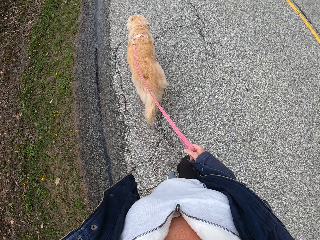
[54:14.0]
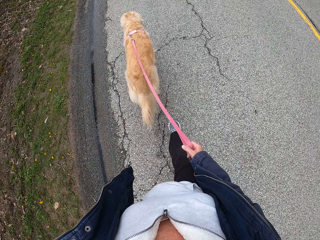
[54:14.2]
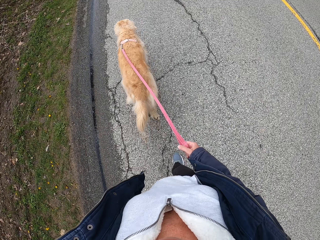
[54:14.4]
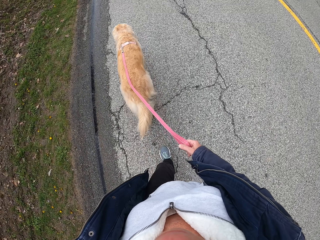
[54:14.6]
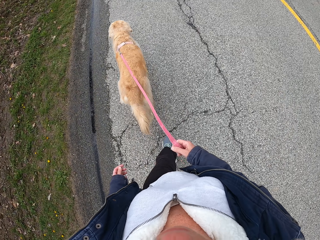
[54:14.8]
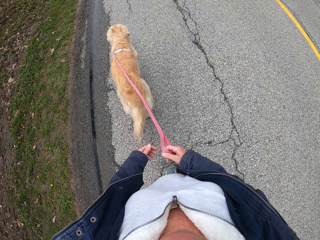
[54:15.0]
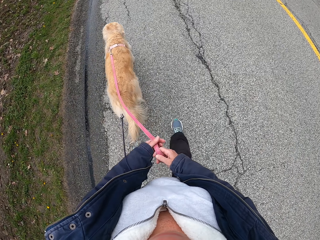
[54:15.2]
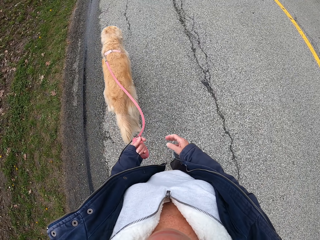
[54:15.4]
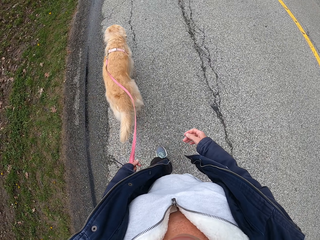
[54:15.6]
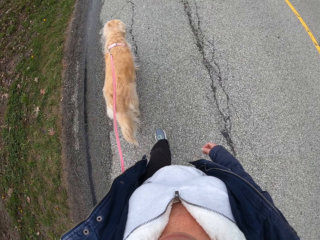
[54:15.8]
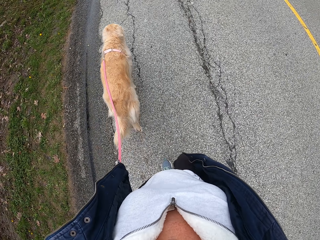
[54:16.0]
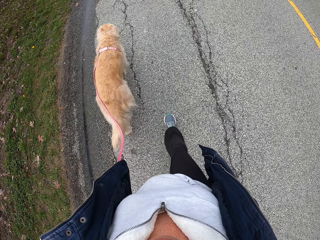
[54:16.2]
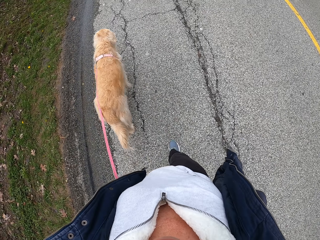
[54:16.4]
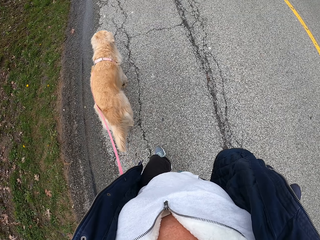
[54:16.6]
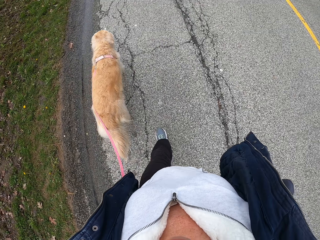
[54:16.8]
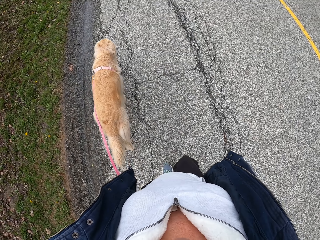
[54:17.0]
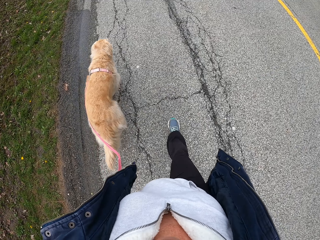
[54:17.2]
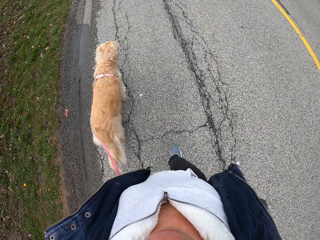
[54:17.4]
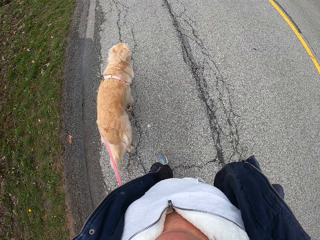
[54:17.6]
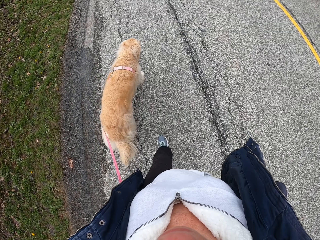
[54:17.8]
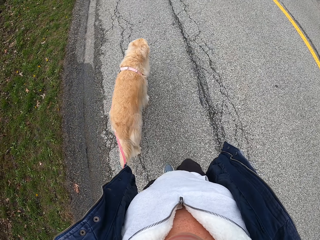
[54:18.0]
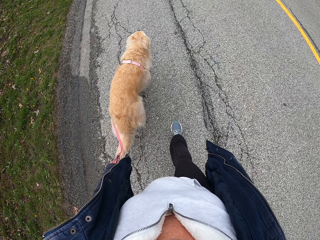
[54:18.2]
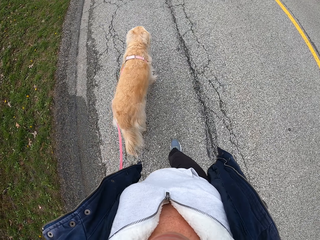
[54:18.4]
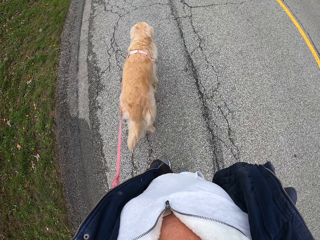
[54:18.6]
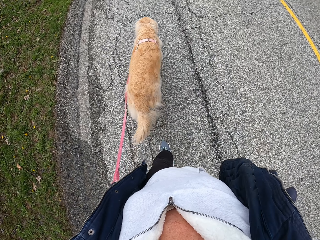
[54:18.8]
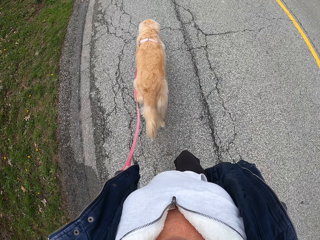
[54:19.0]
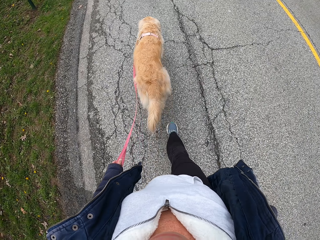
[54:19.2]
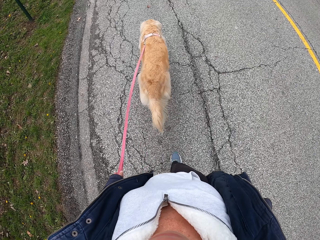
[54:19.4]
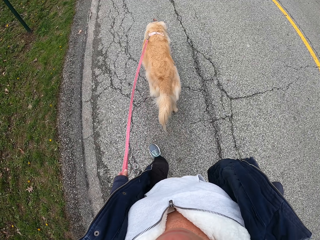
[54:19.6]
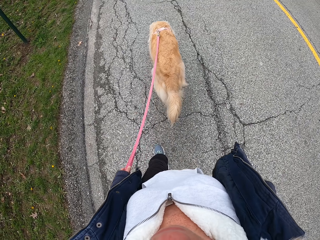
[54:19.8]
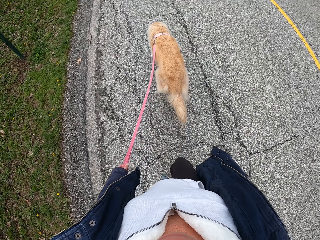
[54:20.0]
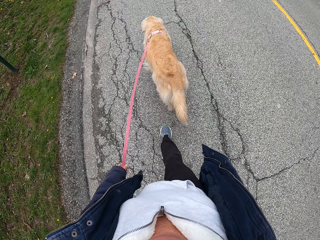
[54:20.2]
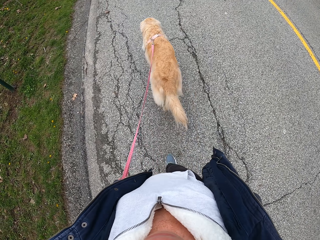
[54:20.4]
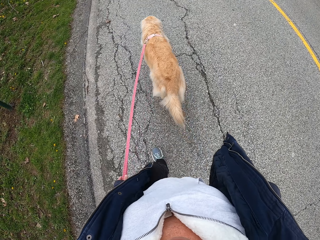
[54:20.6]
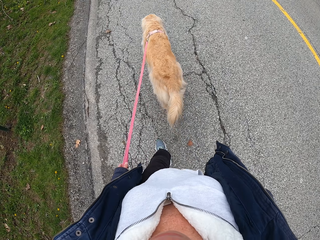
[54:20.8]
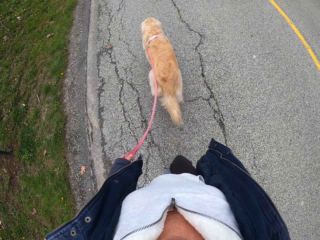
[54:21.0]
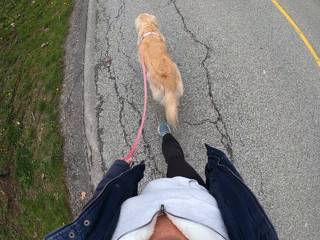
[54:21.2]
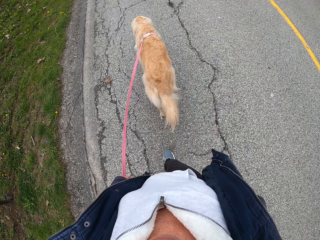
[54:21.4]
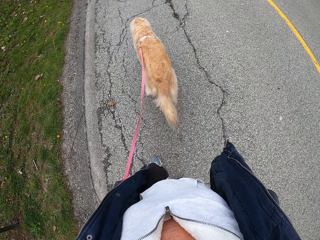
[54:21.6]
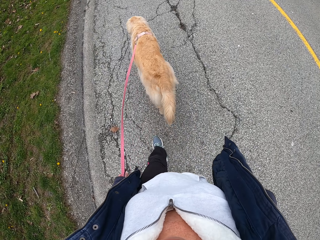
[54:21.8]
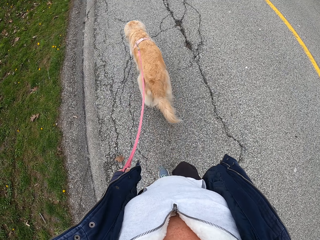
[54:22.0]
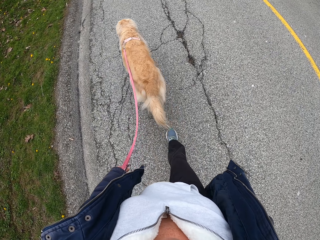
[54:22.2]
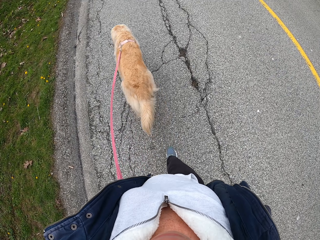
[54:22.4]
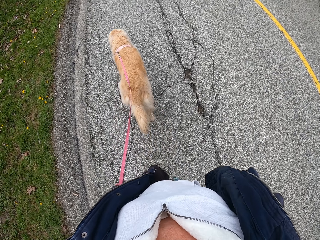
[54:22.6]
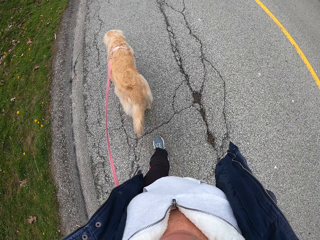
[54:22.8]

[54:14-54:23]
The camera wearer exchanges the leash in his left hand. He walks on the road with the dog.

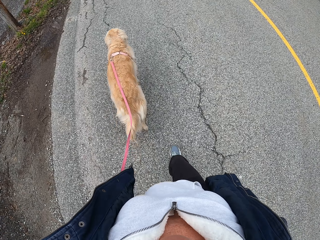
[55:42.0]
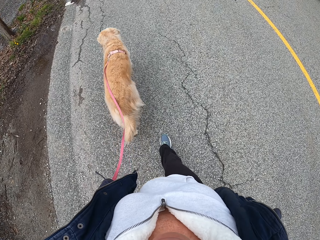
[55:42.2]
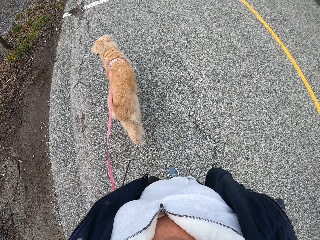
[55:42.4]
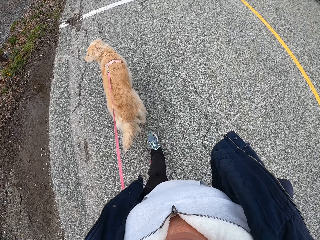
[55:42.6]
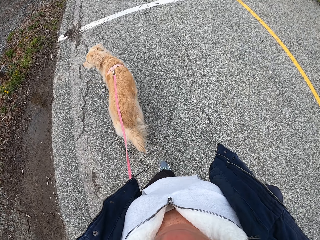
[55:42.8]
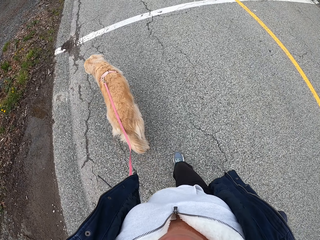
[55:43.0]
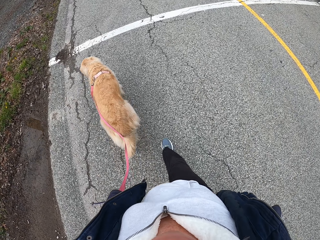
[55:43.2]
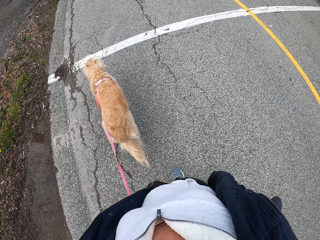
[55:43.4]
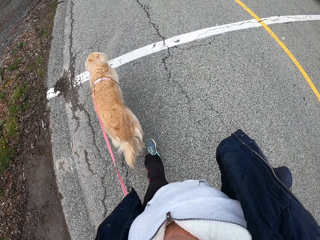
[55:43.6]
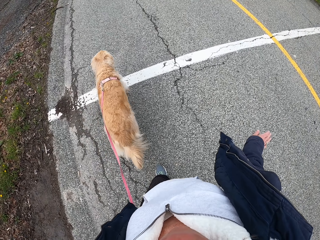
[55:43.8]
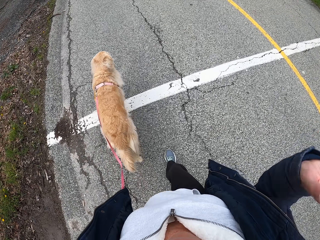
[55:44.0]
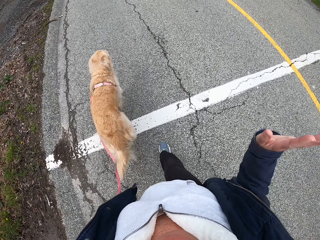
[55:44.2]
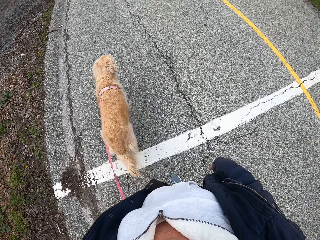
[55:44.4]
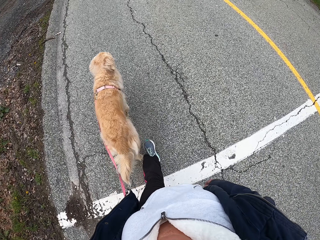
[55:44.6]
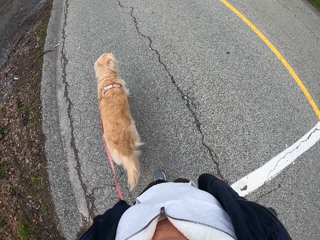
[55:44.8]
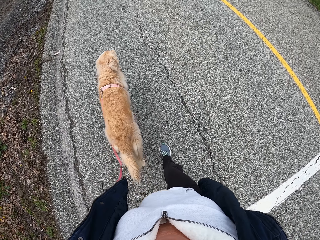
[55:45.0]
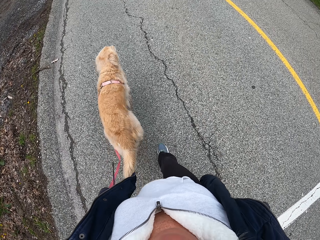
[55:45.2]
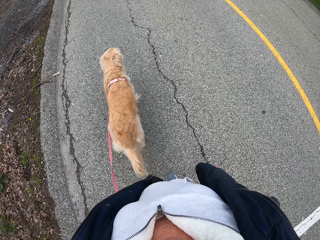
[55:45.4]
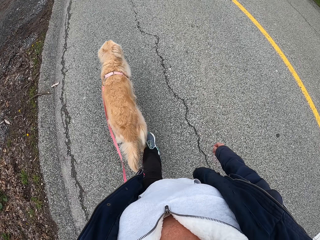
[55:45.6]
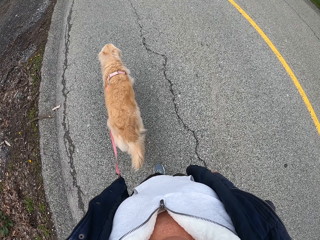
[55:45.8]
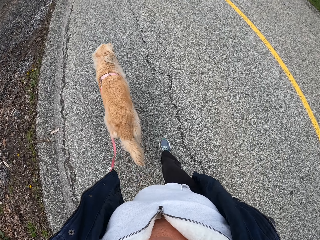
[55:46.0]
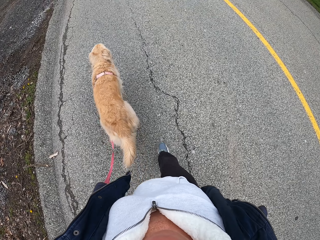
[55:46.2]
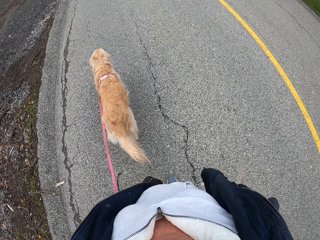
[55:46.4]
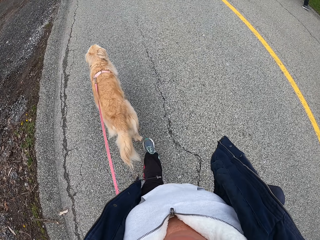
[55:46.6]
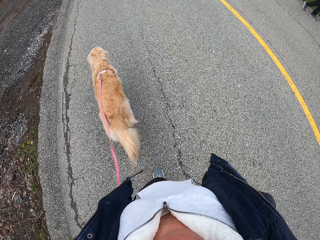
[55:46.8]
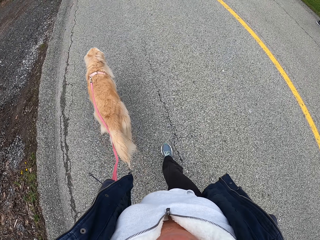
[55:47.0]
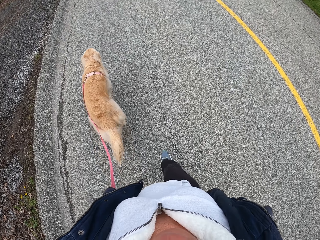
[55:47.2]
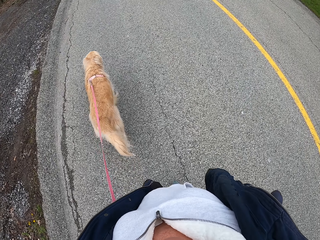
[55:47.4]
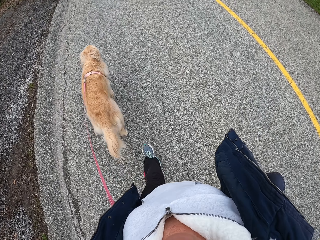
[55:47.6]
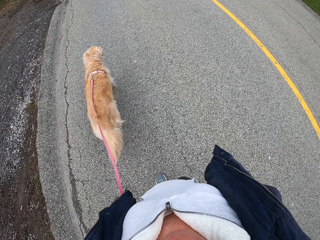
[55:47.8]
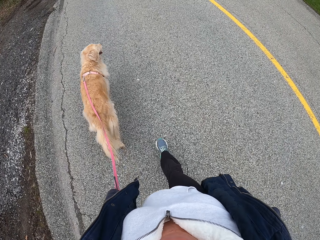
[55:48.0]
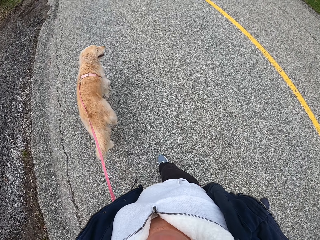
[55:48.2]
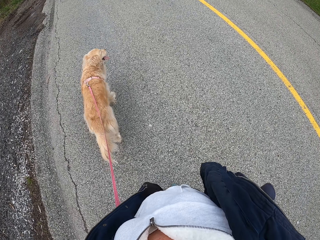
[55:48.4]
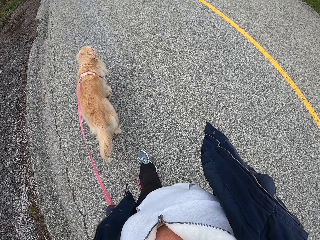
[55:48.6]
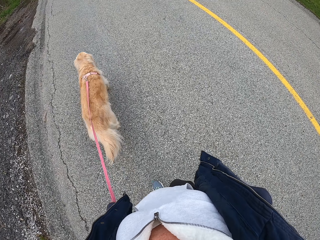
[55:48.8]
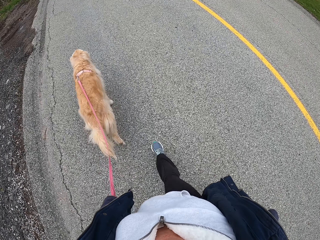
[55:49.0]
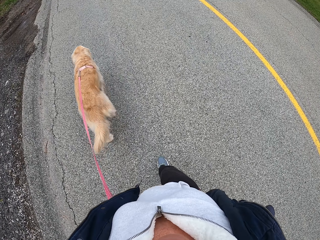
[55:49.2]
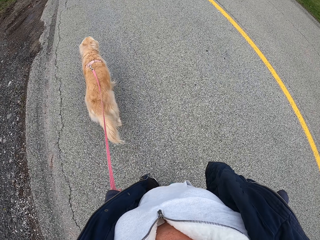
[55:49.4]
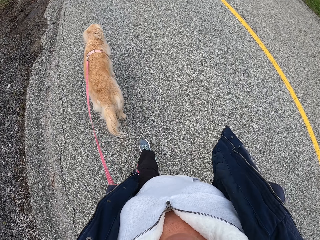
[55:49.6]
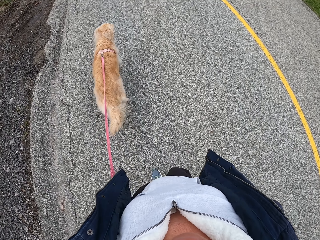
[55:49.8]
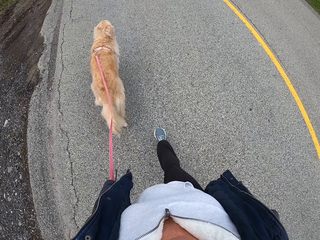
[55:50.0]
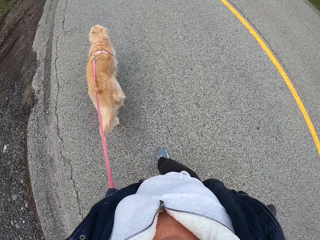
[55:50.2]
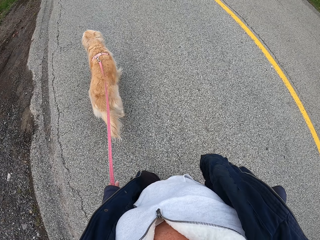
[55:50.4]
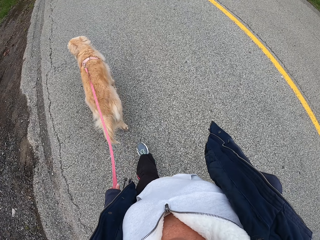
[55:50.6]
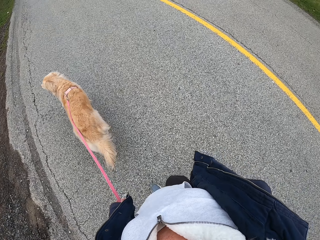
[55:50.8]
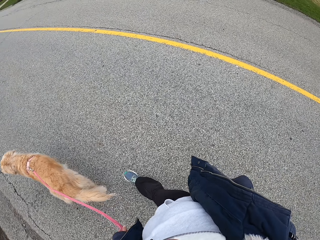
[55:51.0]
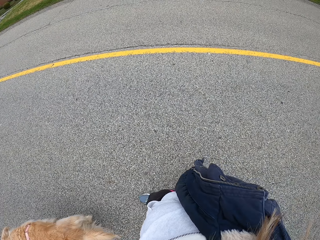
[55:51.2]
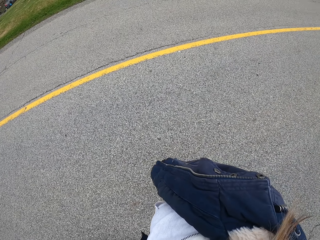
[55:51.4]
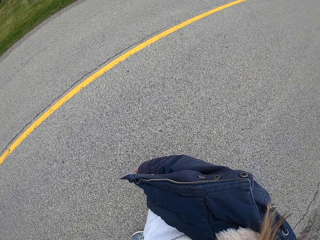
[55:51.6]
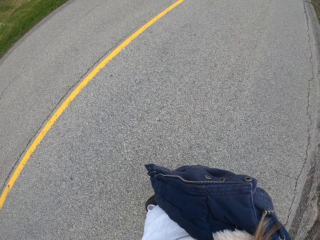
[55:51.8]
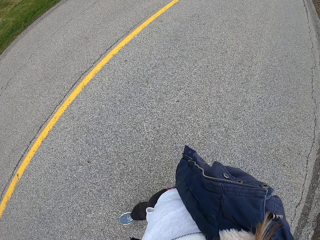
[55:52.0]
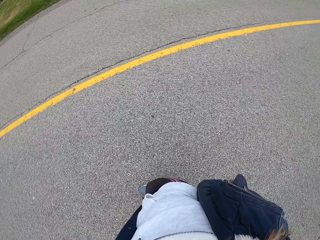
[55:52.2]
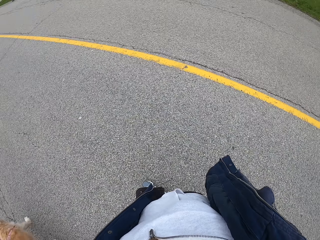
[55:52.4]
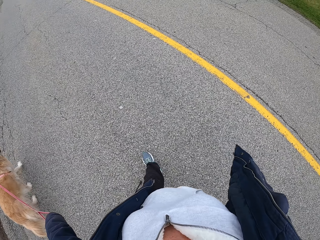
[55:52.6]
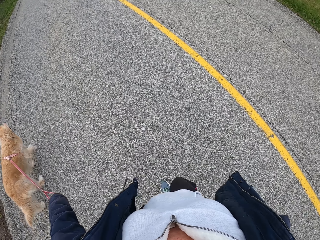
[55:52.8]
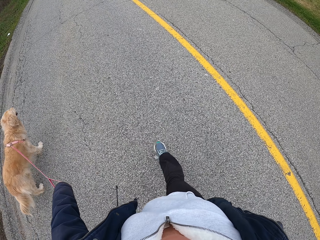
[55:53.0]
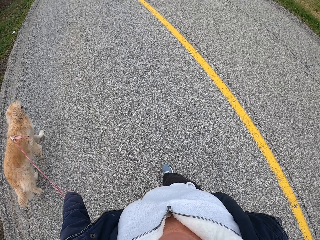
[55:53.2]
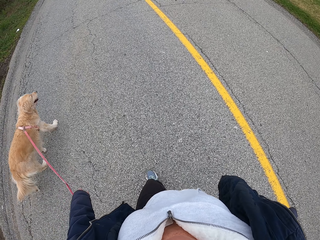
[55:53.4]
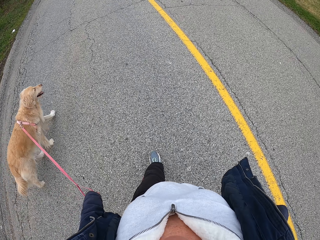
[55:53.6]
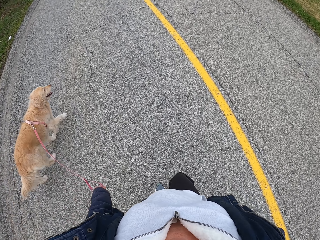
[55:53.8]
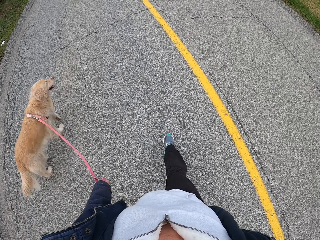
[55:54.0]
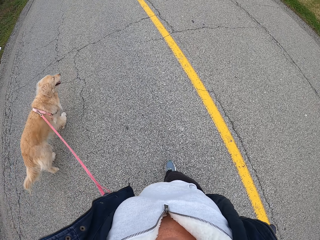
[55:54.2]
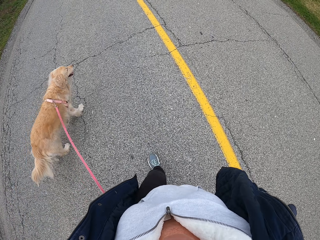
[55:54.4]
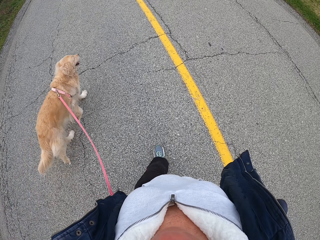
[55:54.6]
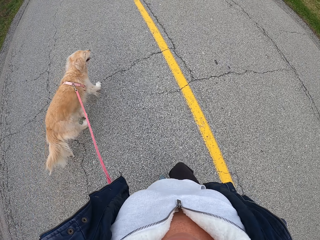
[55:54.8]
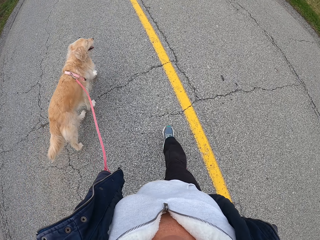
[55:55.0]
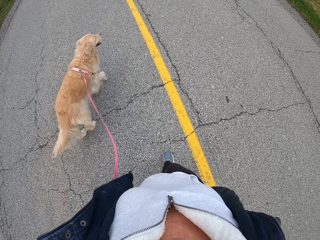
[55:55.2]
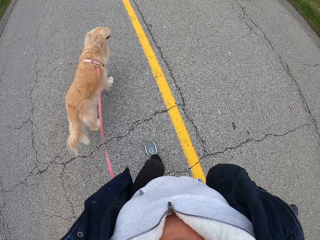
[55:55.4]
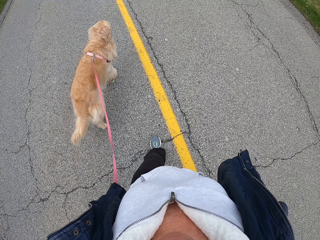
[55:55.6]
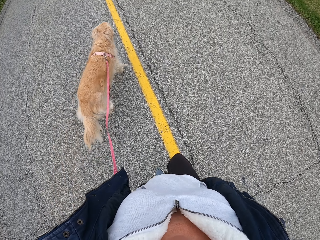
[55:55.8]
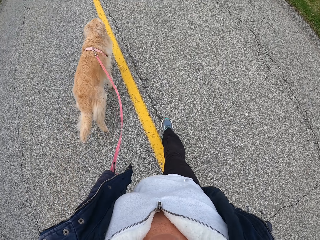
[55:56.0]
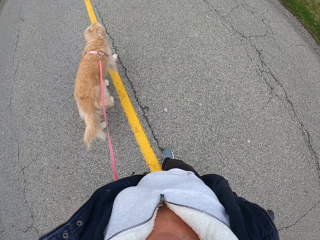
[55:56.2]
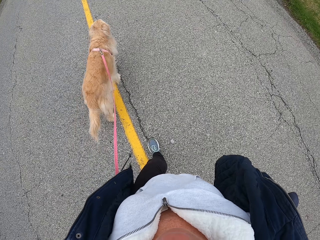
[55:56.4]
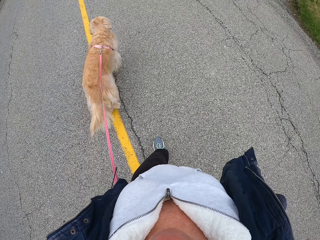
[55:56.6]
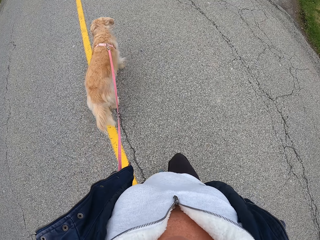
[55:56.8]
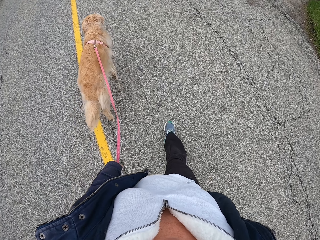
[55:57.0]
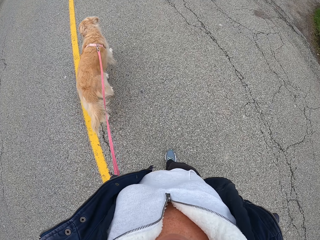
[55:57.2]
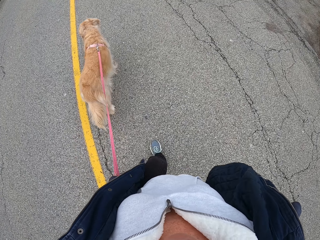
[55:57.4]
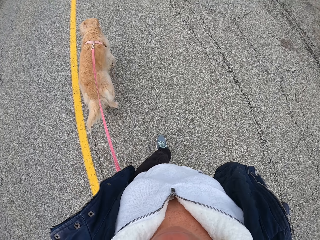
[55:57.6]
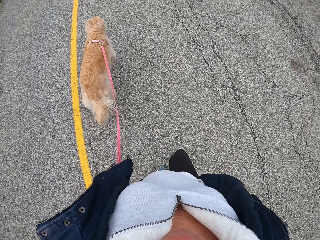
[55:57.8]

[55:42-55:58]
The camera wearer moves the hand to the face. They stare at the road. They walk with the dog on the tarmac road.
